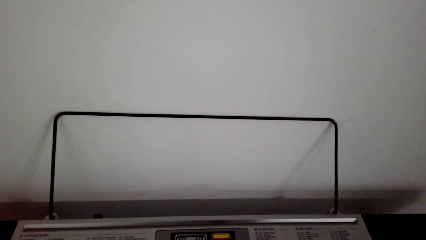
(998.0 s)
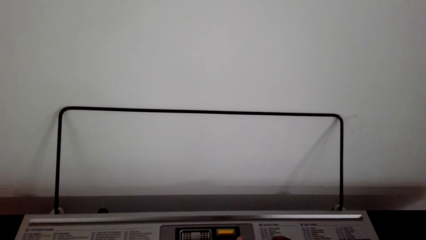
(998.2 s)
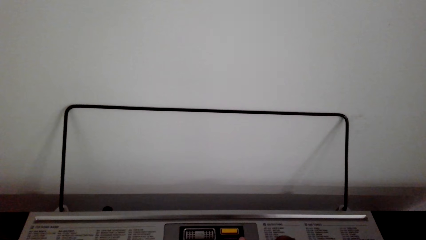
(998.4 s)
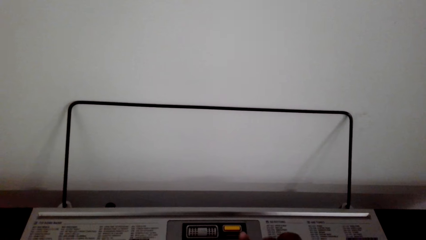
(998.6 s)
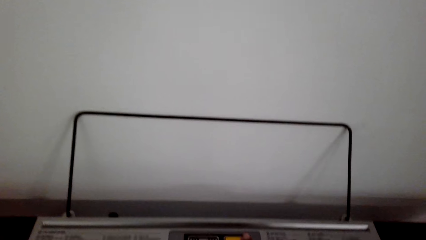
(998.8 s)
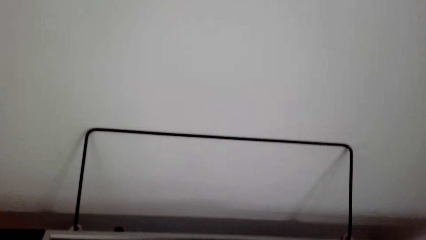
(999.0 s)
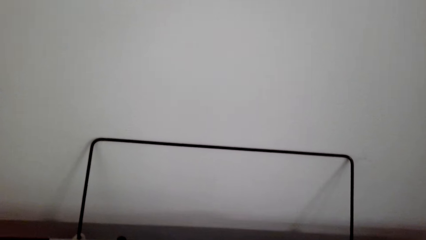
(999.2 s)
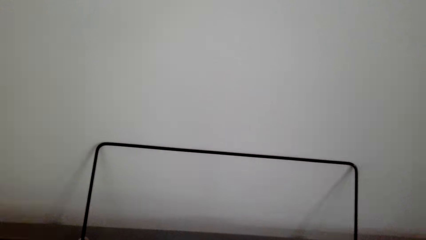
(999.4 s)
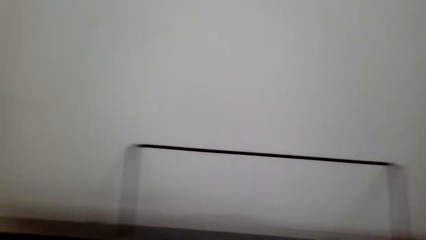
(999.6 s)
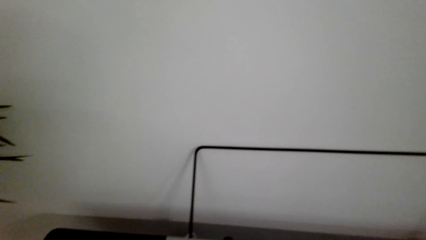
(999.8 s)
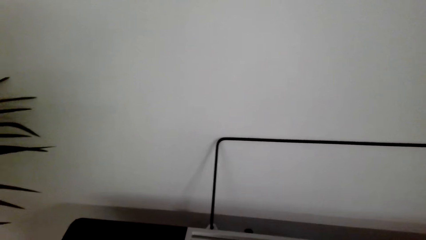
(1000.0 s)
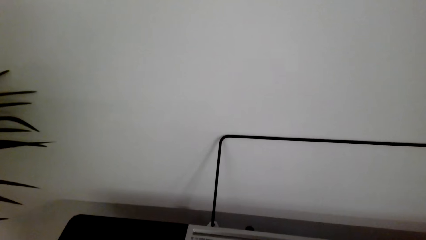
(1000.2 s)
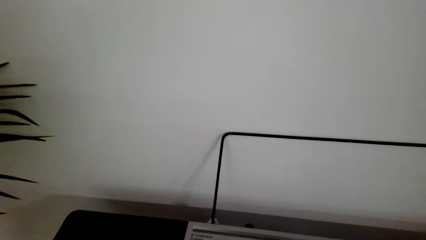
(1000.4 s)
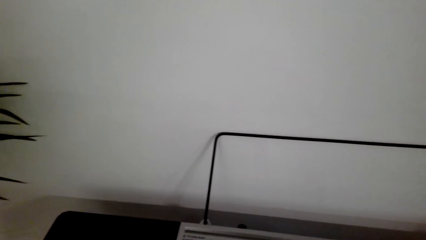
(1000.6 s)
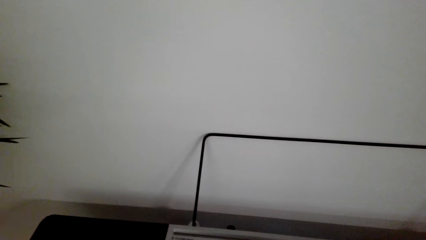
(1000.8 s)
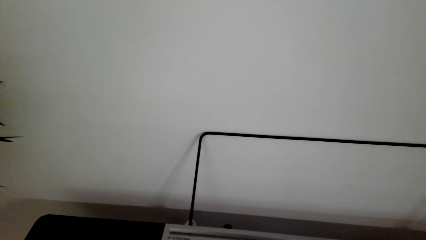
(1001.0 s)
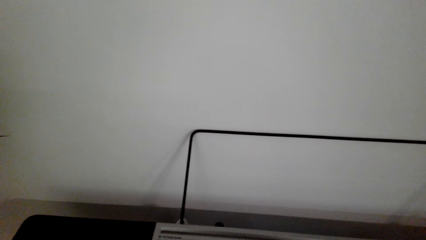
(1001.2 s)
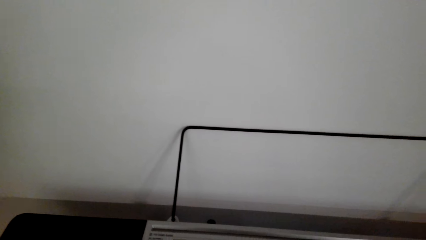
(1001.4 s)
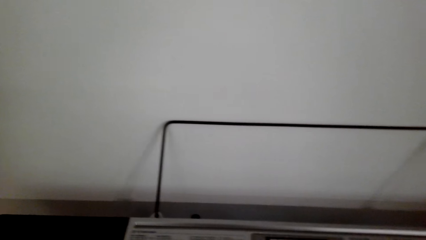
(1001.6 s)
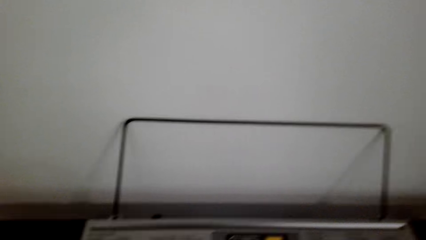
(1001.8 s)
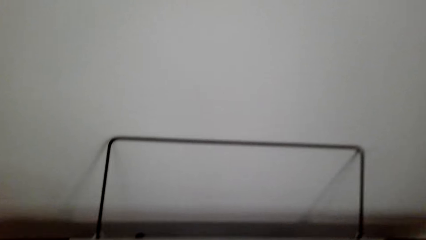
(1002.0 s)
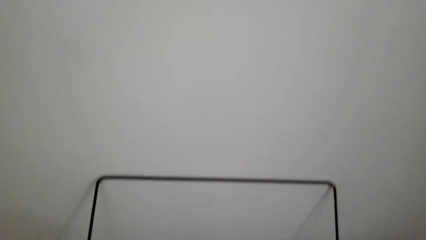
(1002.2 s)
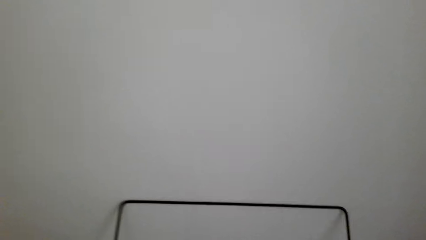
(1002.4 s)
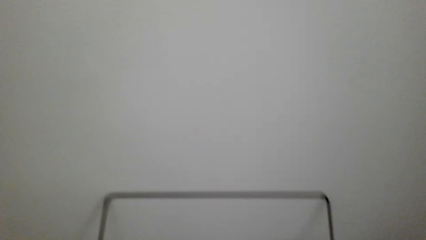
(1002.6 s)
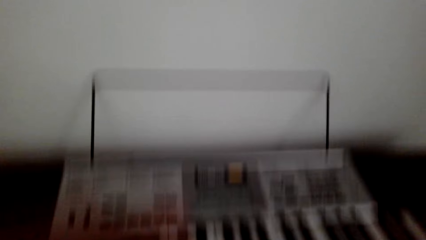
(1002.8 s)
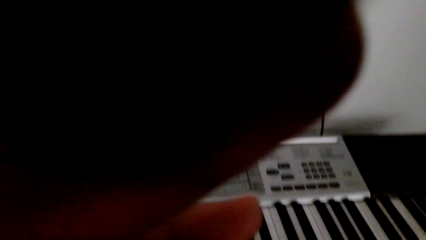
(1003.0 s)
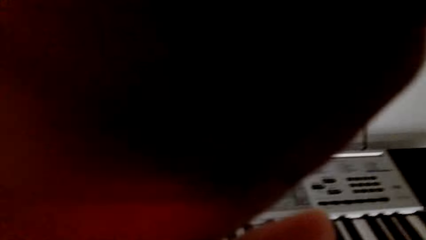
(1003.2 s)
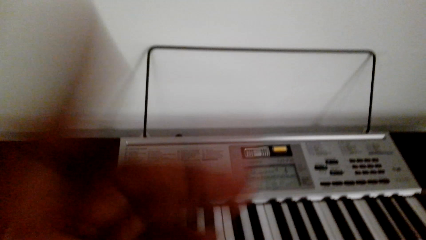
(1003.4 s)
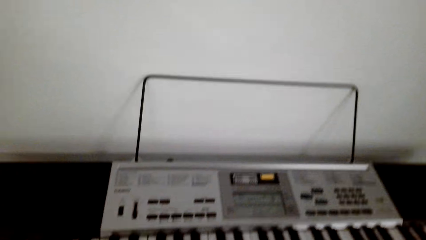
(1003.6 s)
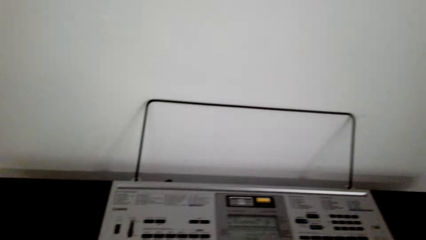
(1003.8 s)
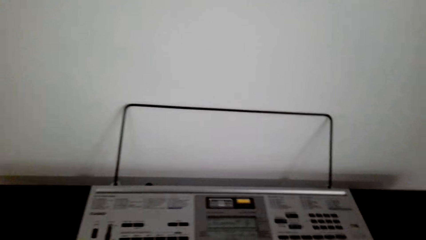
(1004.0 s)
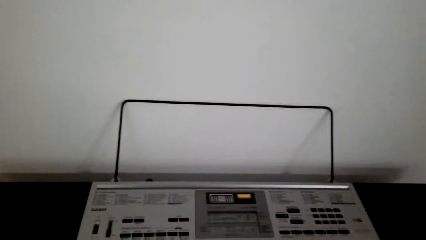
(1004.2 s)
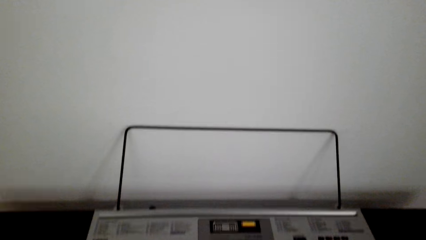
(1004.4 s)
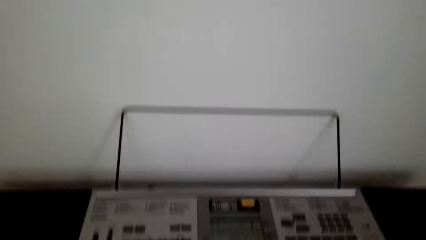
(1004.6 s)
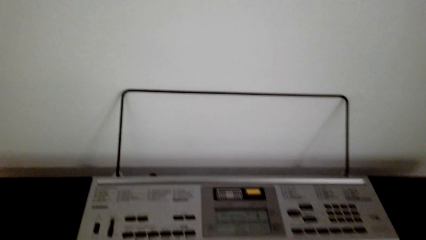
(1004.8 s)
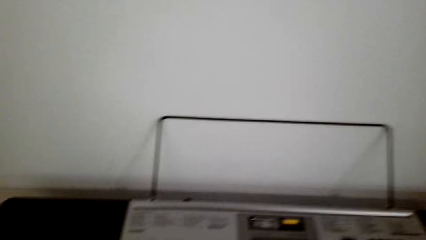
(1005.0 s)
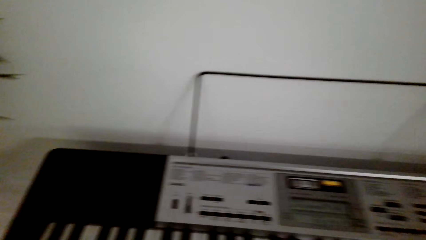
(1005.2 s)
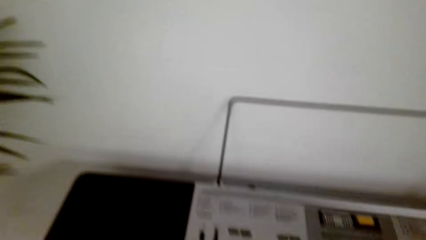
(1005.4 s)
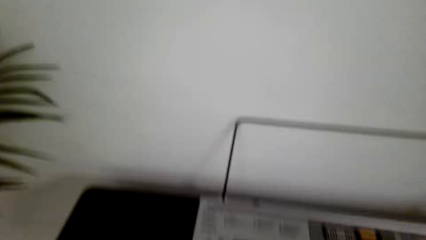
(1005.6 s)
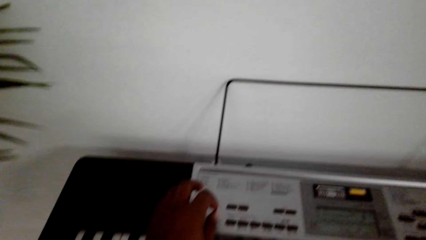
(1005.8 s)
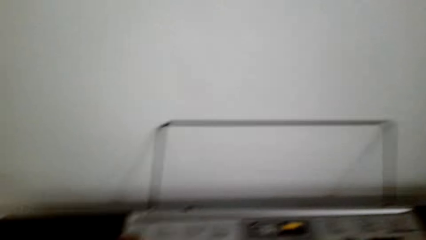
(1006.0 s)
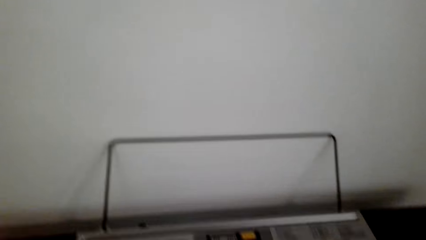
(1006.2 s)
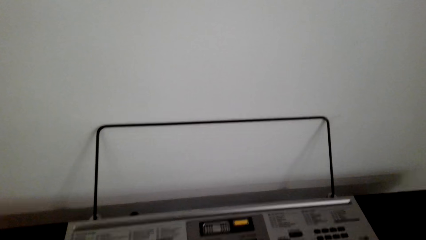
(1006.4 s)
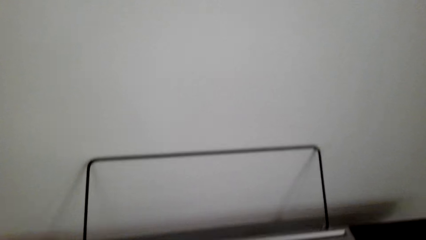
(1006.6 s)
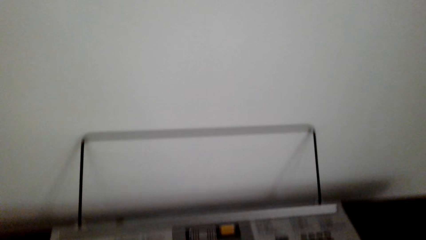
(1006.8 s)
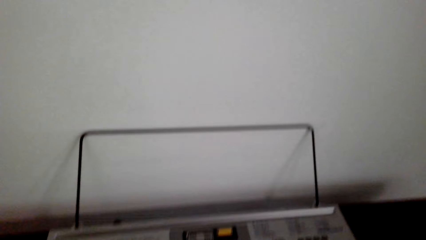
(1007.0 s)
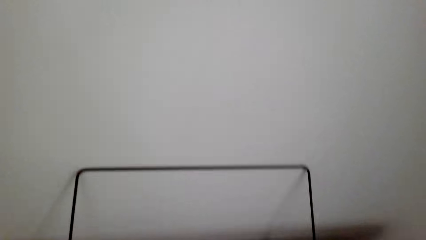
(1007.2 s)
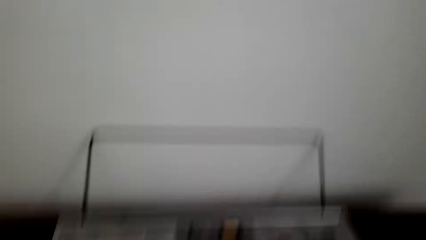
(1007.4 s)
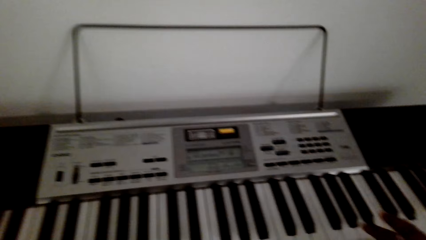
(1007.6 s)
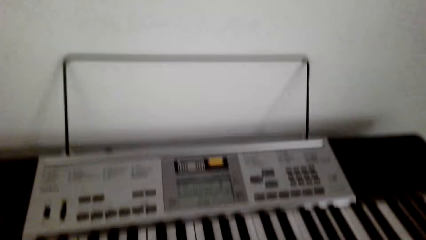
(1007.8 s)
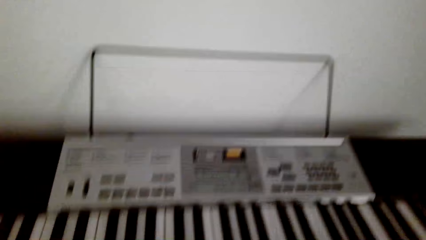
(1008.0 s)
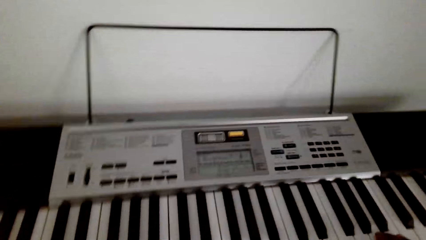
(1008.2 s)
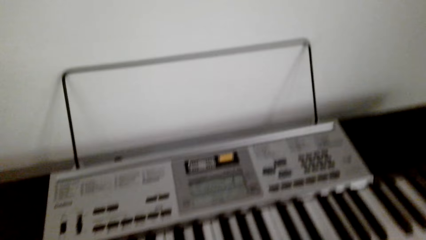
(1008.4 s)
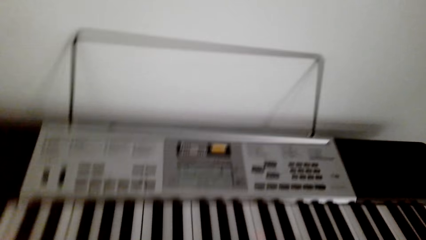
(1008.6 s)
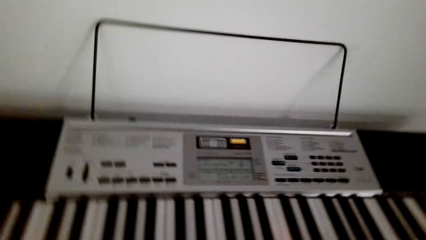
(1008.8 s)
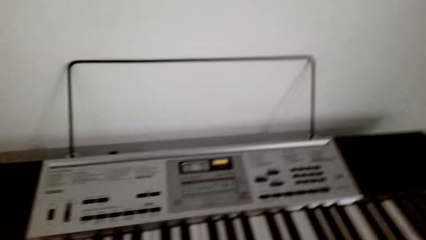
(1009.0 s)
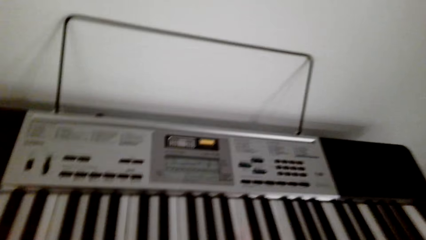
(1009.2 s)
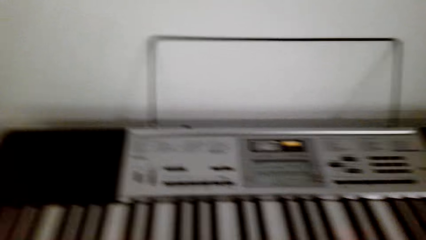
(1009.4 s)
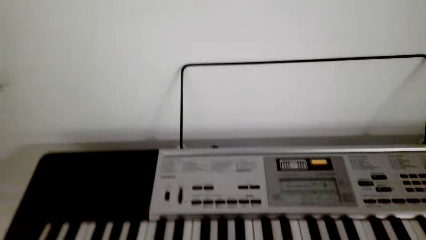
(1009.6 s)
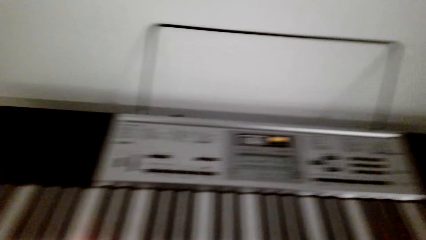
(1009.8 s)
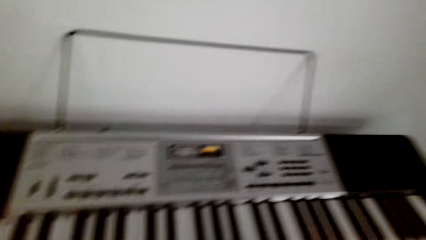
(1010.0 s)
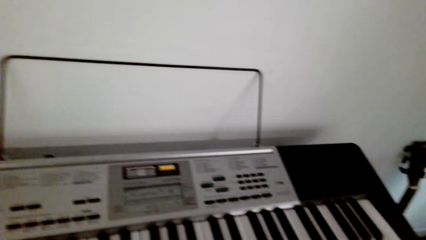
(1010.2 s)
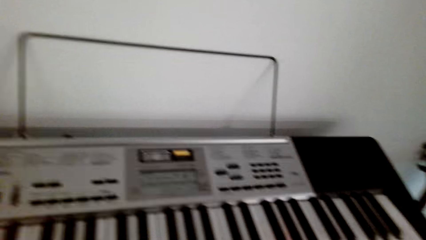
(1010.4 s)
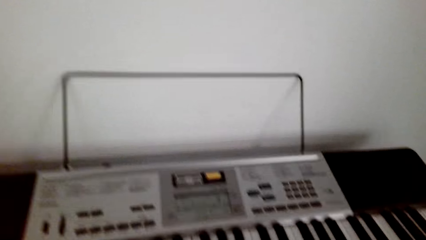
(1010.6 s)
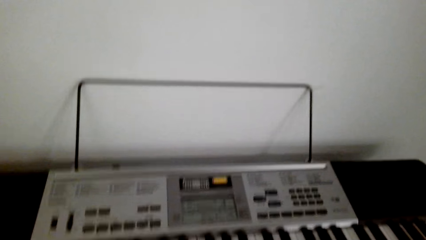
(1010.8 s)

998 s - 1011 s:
The camera wearer adjusts the camera. They play the piano.

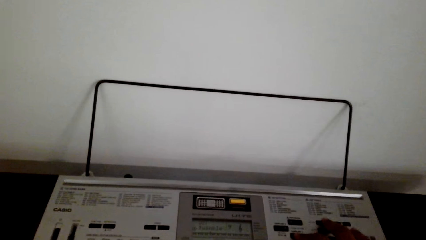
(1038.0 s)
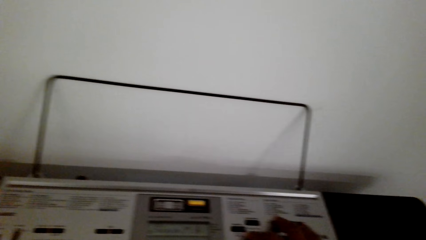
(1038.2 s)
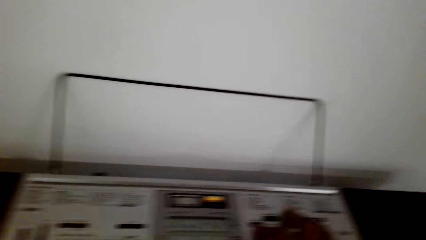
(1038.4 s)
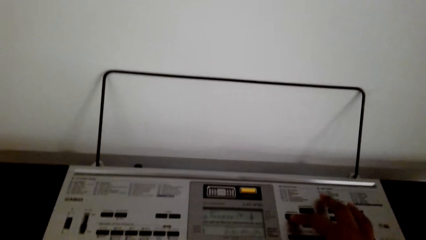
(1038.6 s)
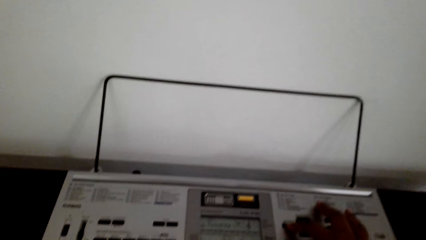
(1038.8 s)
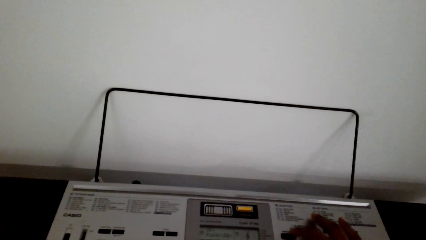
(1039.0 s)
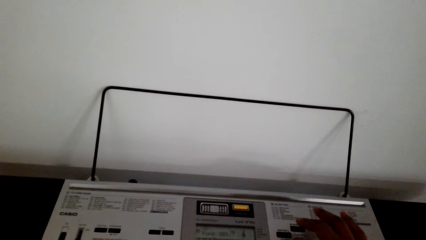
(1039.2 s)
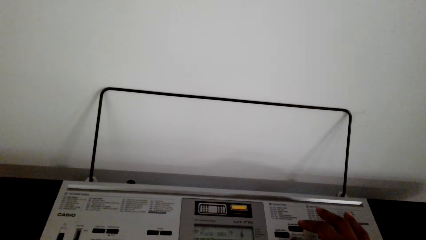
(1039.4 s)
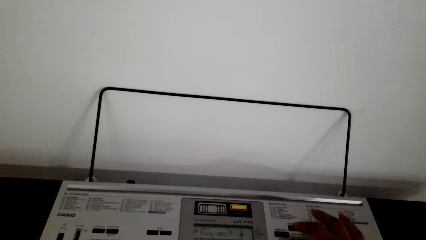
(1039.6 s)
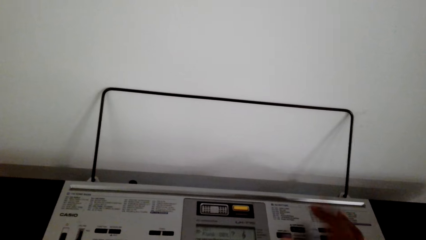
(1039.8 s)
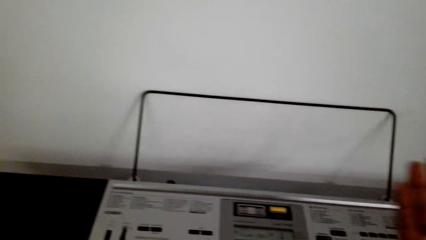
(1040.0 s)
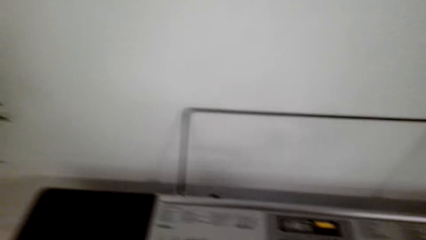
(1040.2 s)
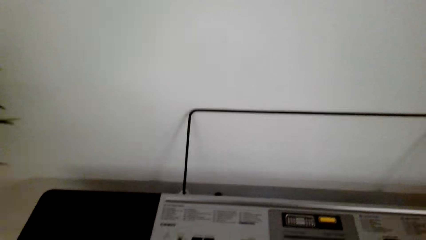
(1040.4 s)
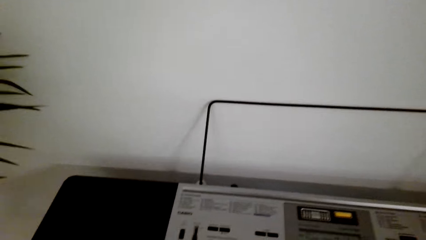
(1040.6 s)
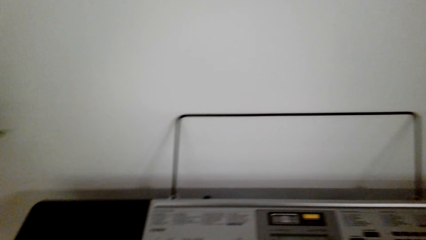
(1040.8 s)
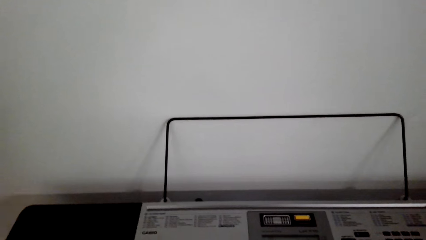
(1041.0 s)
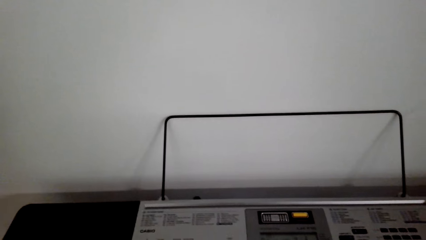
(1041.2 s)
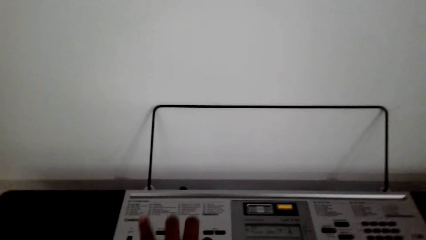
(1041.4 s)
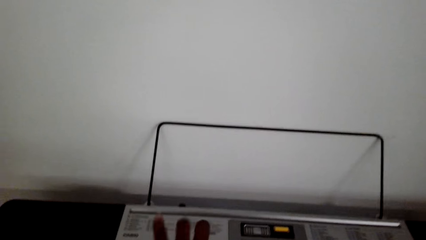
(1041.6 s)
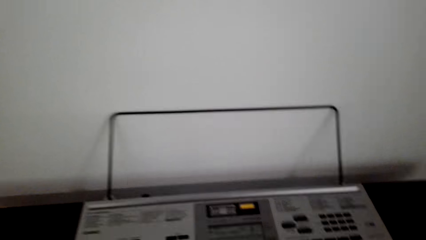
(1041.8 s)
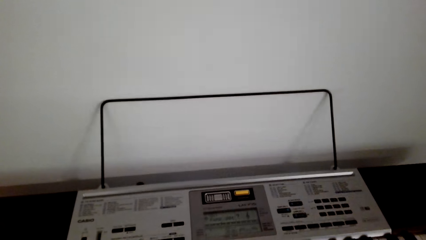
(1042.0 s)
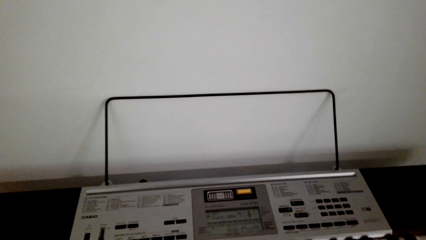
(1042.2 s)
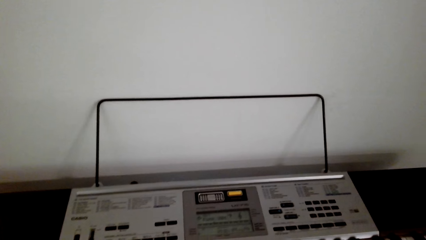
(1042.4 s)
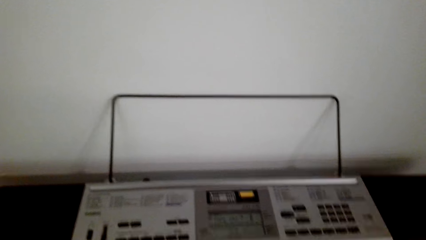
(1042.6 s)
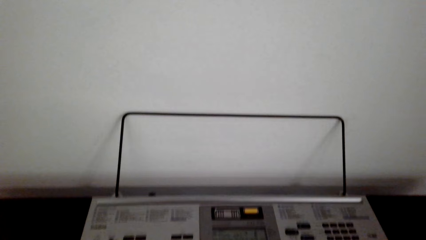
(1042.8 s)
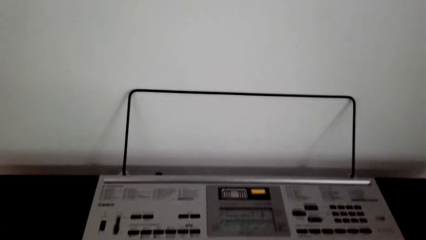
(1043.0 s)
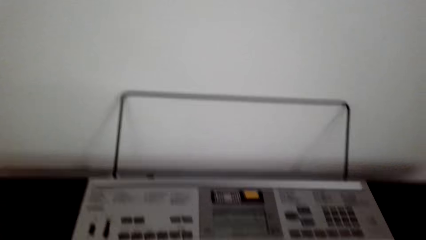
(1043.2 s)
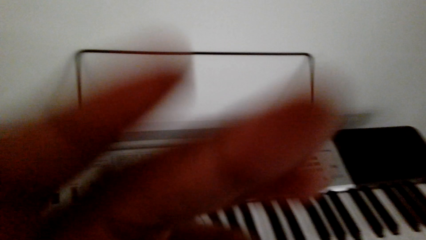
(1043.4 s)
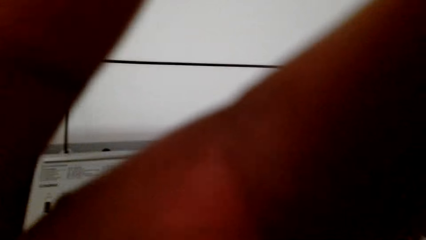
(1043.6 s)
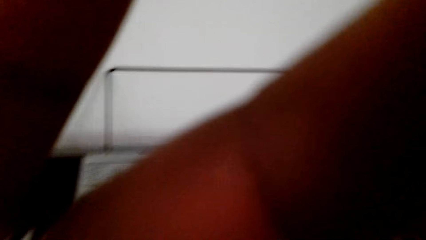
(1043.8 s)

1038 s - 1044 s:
The camera wearer adjusts the buttons on the piano. They adjust the camera.
